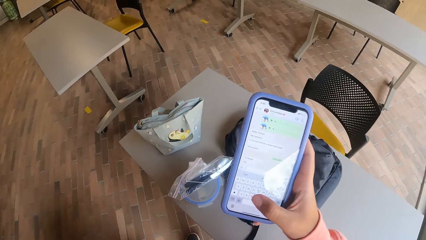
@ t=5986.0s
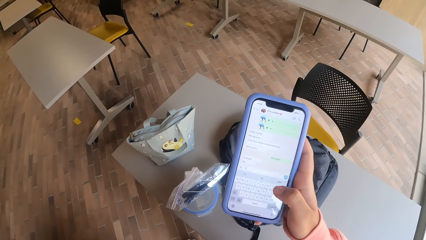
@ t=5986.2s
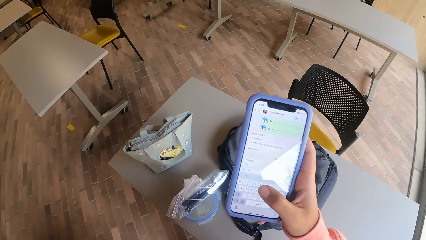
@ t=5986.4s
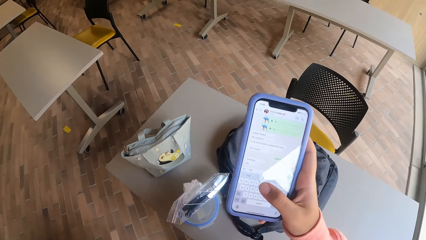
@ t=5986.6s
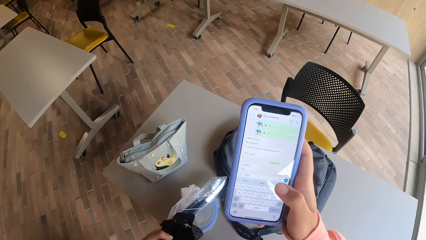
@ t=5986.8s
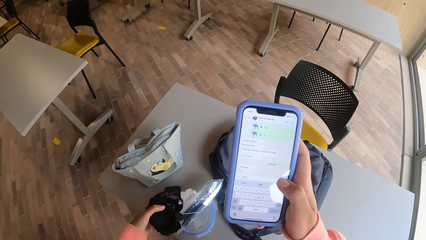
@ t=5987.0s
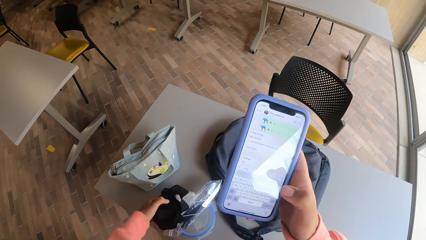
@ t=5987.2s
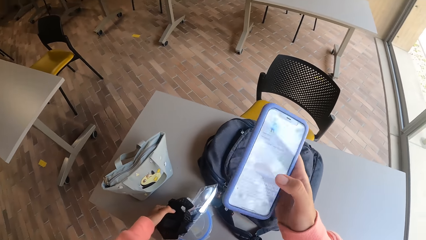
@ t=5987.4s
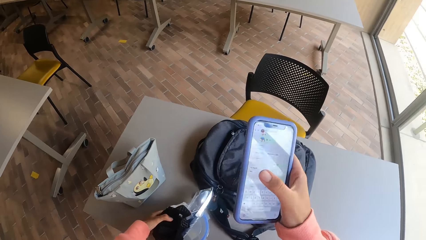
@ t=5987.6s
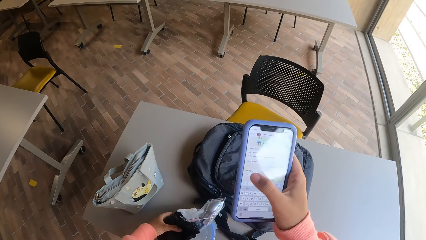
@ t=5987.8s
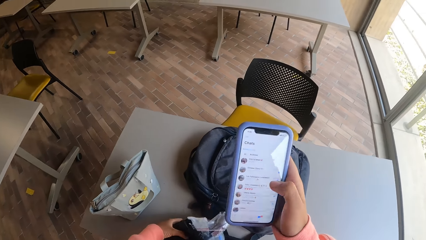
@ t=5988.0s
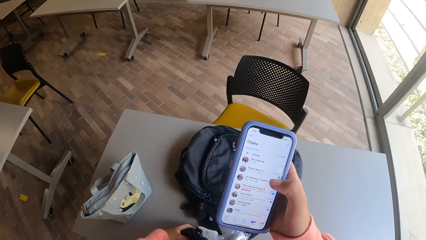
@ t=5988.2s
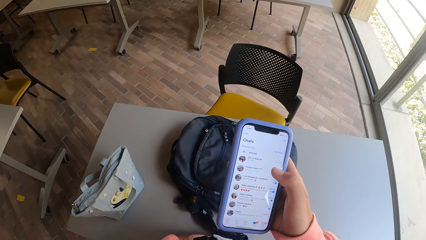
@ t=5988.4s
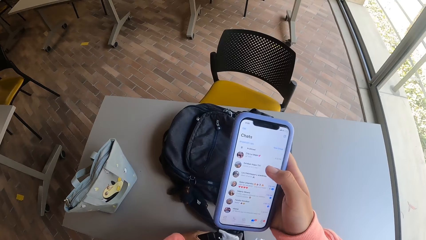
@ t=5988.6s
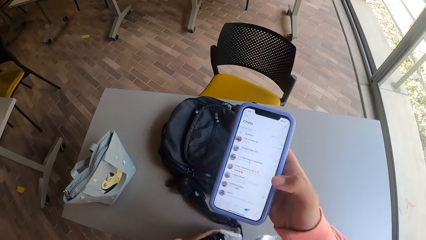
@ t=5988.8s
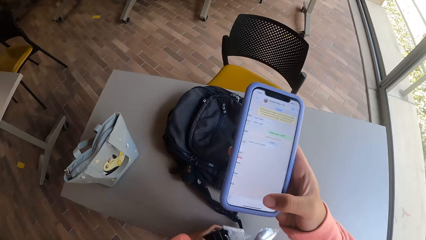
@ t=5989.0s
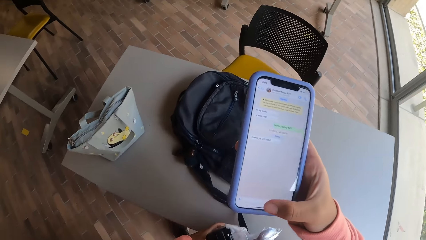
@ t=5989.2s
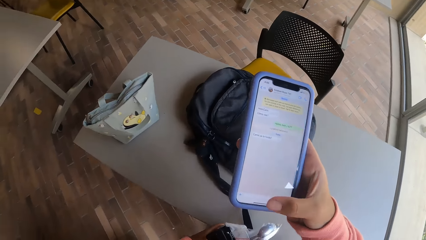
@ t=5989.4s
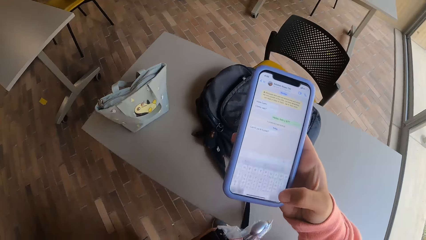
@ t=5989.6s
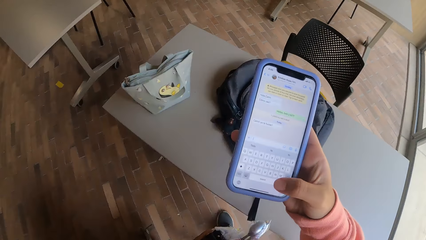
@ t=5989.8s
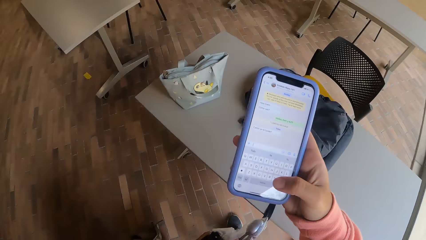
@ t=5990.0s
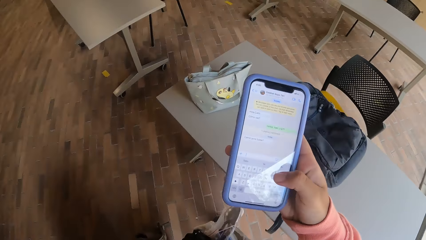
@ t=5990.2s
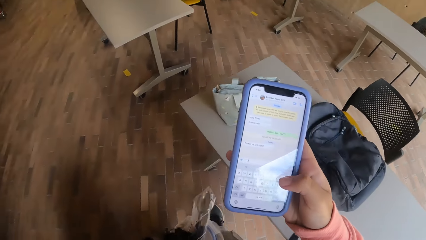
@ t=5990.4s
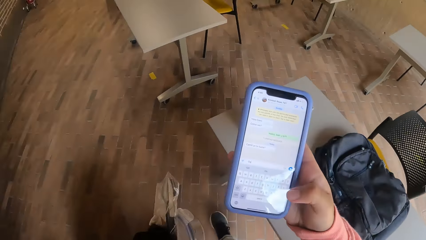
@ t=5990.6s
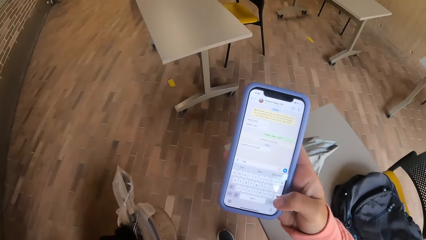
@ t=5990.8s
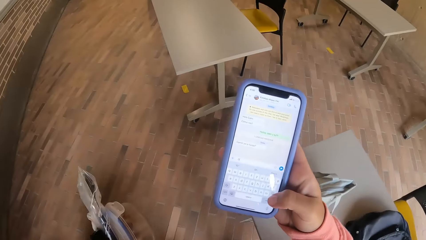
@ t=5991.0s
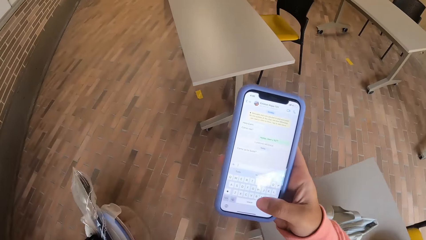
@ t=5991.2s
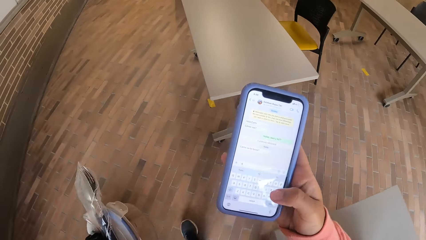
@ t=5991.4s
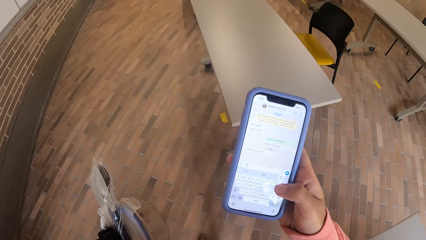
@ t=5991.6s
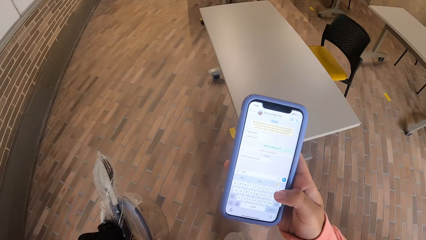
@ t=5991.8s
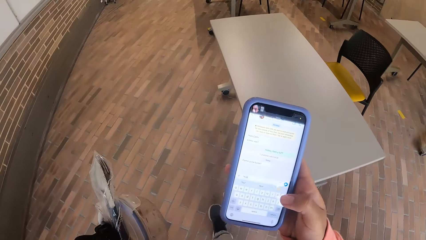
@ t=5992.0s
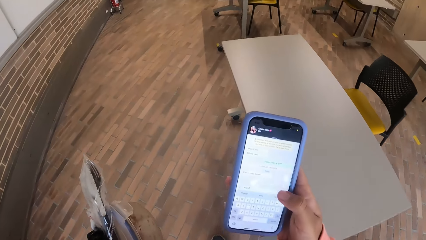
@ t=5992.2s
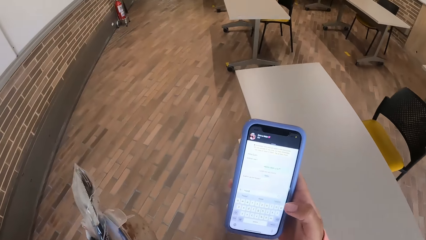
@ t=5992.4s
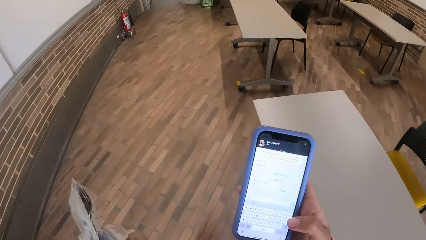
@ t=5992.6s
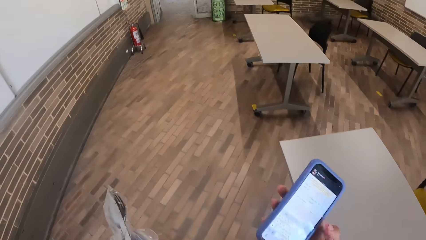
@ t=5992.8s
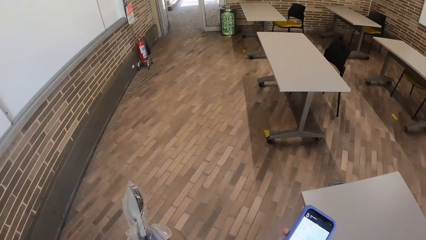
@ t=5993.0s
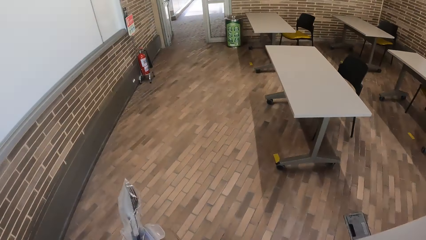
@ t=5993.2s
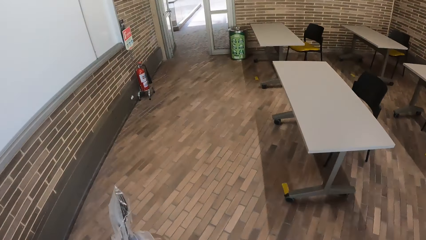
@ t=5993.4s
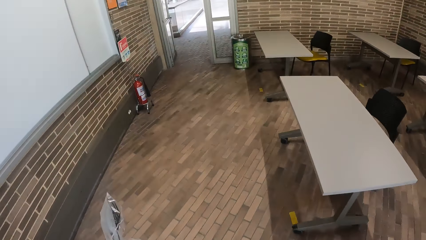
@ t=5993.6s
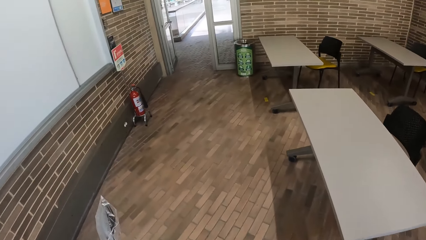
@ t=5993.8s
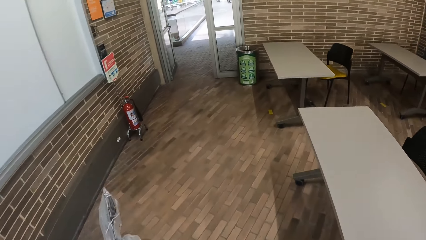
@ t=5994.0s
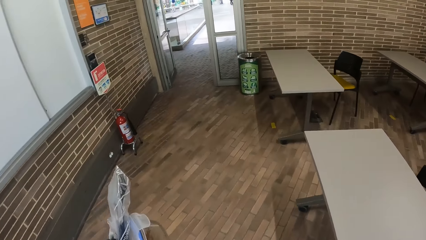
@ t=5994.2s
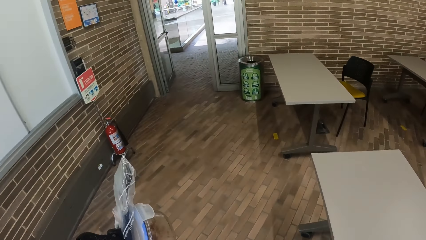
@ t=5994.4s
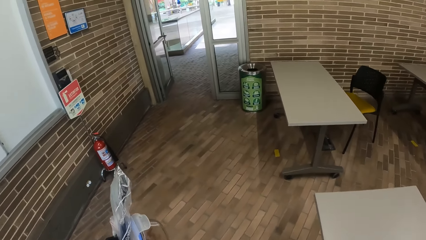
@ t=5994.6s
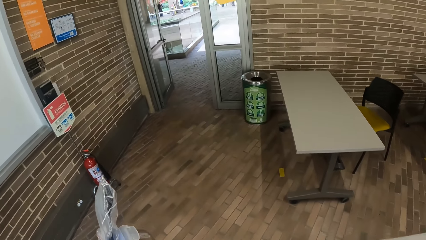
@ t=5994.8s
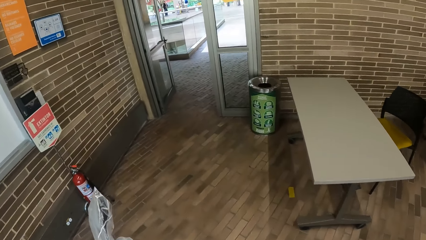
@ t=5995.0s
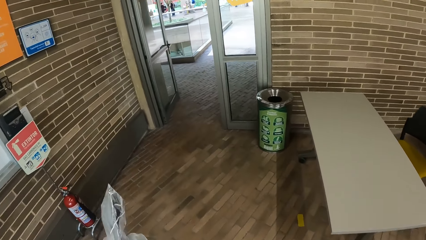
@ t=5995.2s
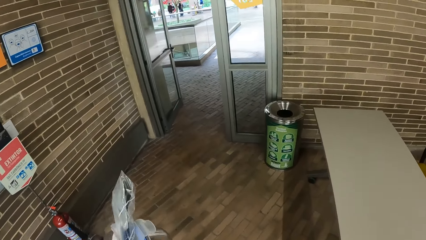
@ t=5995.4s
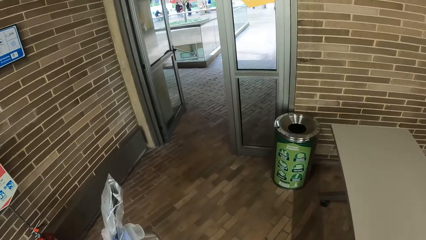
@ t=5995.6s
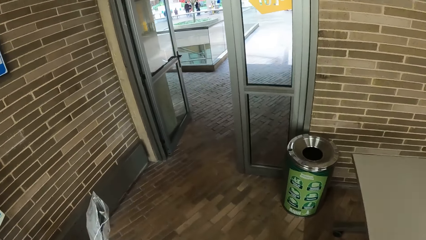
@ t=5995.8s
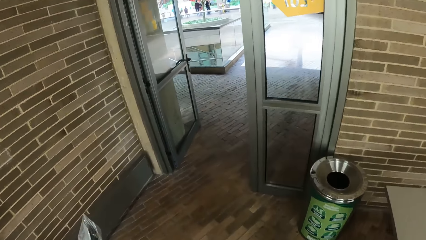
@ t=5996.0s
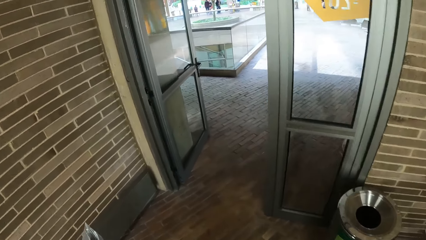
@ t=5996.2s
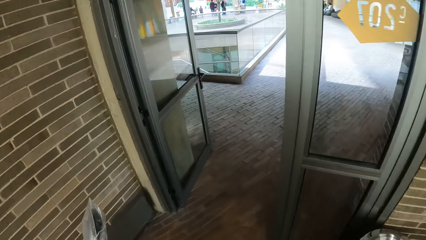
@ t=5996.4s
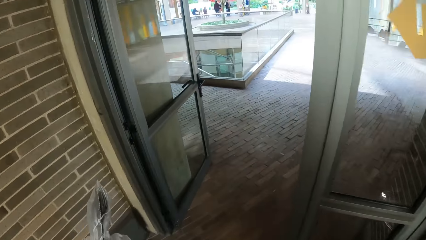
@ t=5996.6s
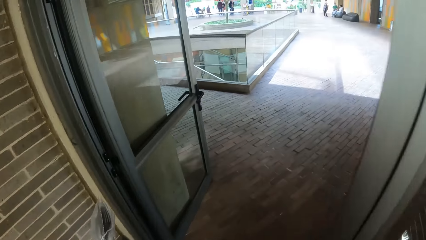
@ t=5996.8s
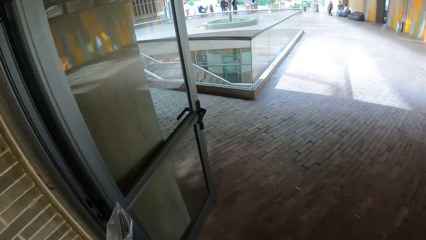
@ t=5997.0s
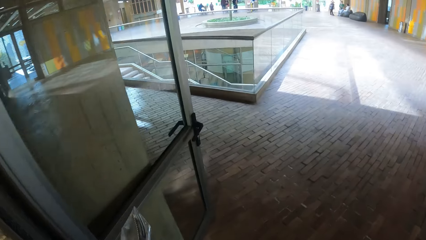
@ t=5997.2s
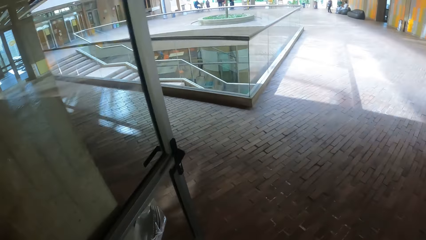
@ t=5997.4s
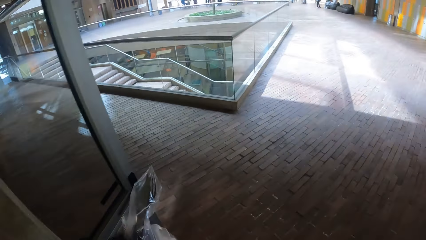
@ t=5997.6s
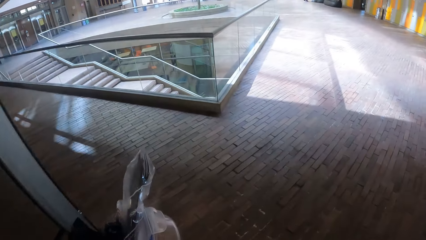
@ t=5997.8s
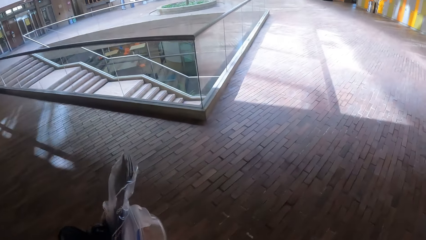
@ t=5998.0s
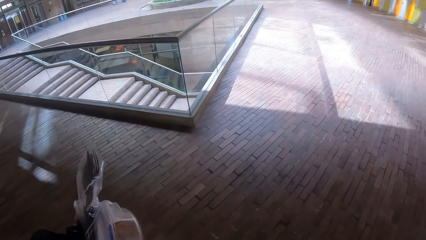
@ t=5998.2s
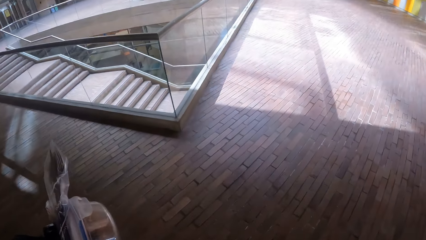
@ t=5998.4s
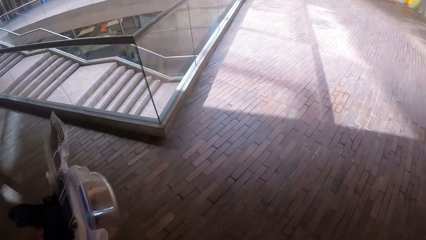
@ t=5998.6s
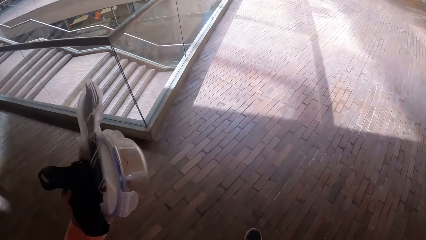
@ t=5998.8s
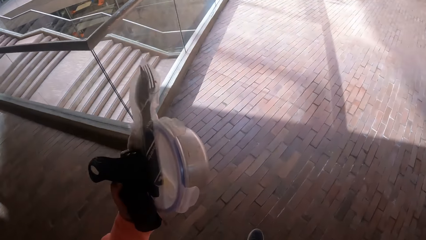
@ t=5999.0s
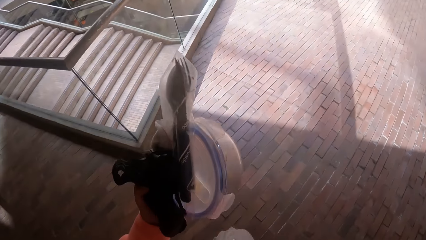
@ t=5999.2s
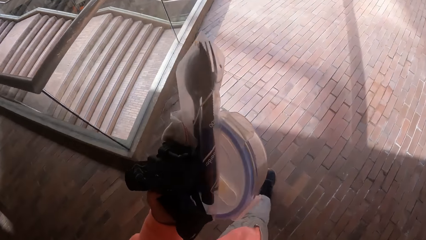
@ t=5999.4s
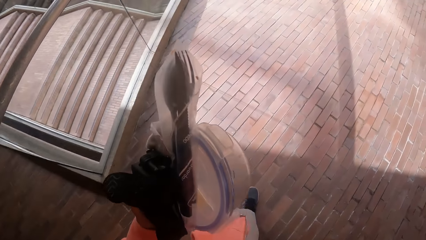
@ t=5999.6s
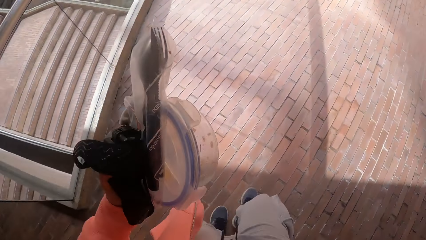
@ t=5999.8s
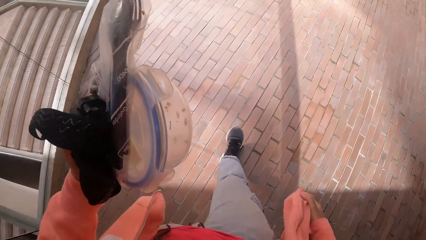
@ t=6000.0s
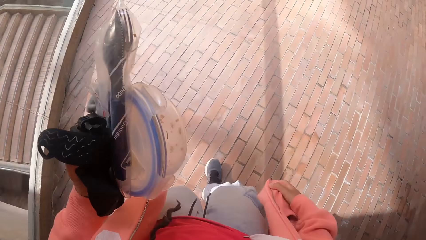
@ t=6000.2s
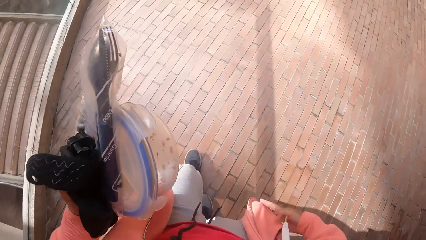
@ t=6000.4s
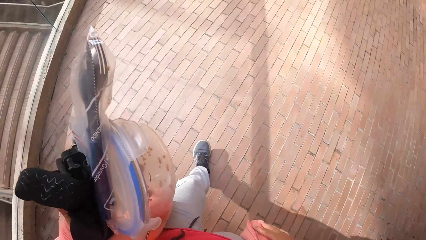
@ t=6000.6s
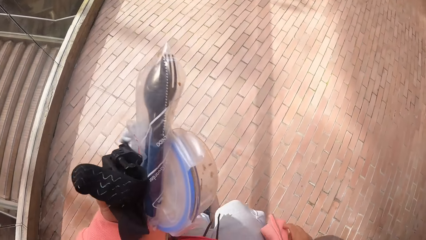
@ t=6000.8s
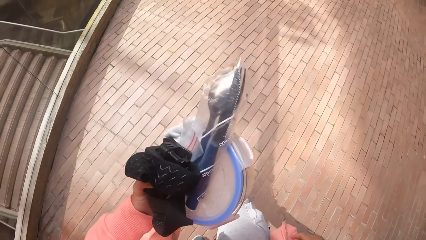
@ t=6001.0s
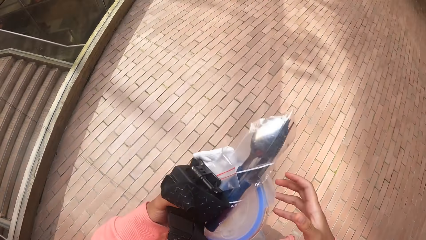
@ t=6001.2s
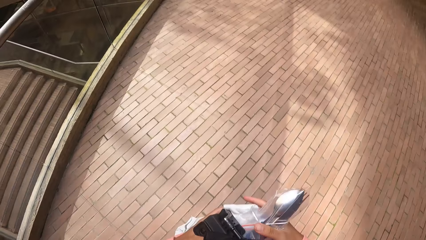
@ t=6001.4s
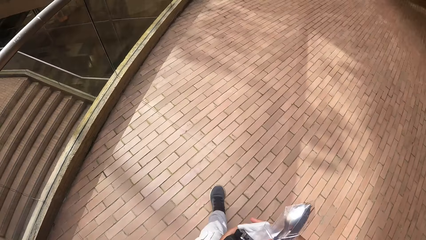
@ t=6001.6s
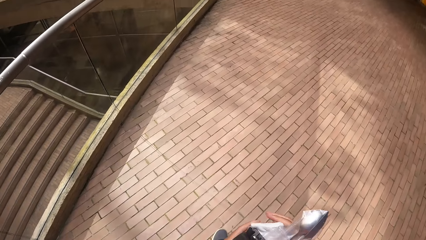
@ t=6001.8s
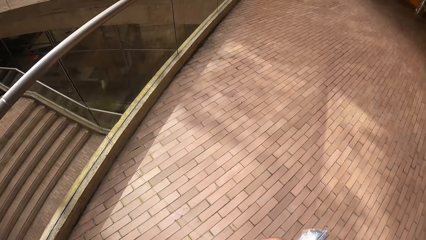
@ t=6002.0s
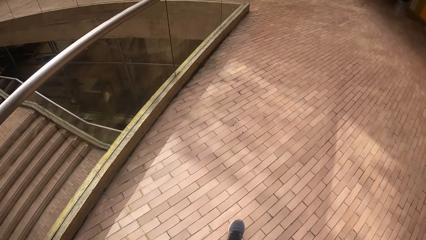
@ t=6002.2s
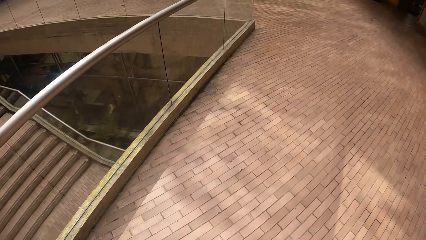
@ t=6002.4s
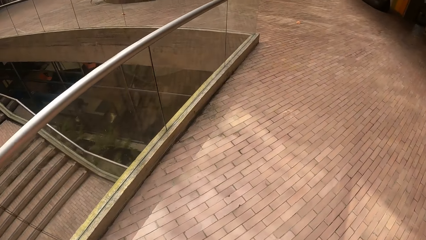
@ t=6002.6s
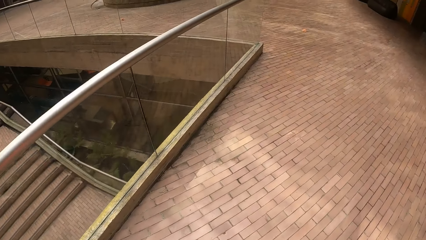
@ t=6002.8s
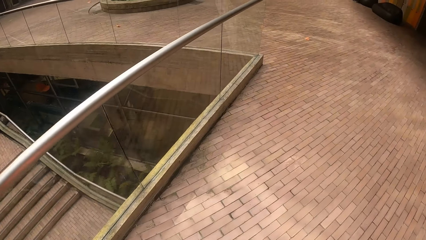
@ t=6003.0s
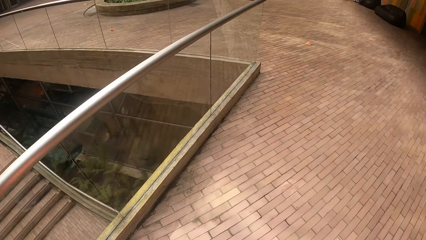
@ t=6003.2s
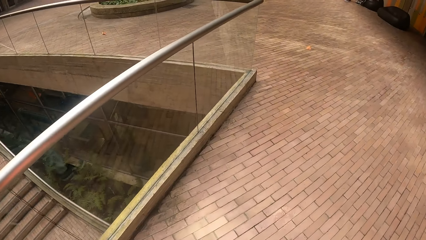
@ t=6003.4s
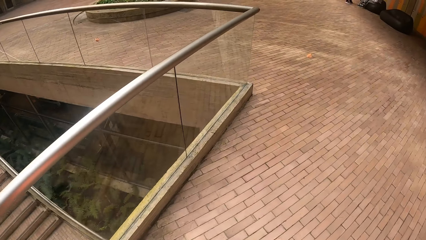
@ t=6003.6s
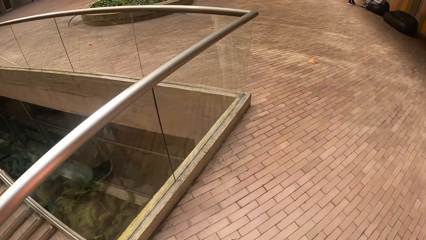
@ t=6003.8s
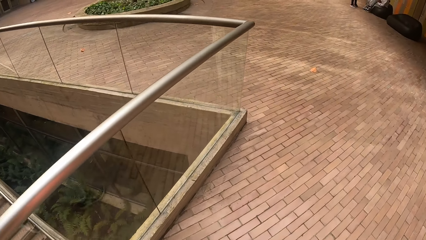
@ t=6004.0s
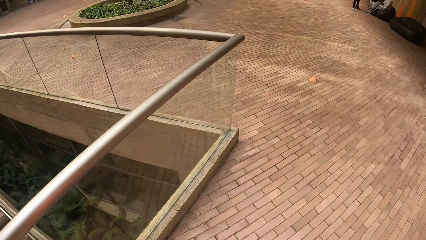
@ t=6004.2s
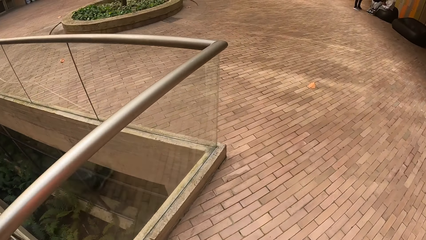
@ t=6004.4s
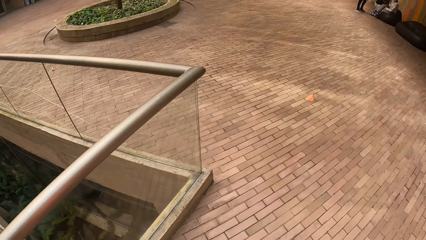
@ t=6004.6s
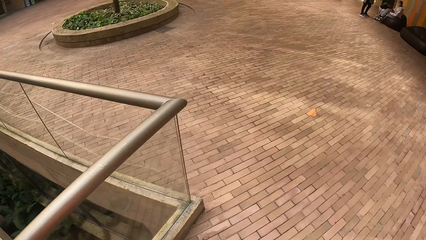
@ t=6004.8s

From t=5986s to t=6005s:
The camera wearer picks up a pack of cutlery and a lunch box from the desk with her left hand. She walks around the building. She walks out of the classroom. She touches her jacket with her right hand. She holds the pack of cutlery and the lunch box with her hands.
